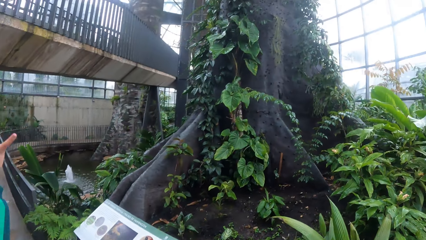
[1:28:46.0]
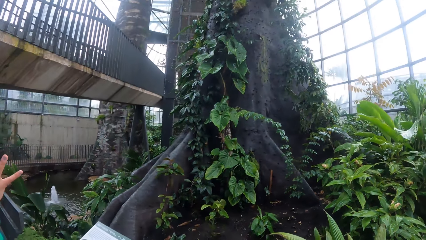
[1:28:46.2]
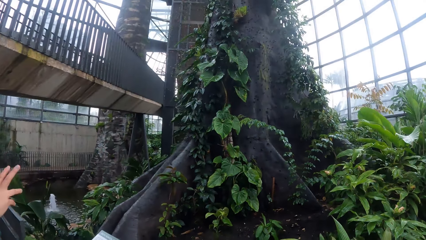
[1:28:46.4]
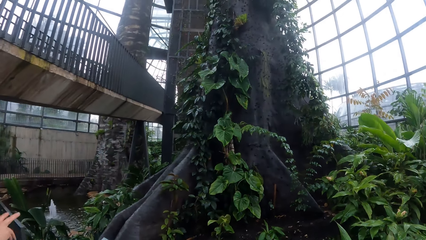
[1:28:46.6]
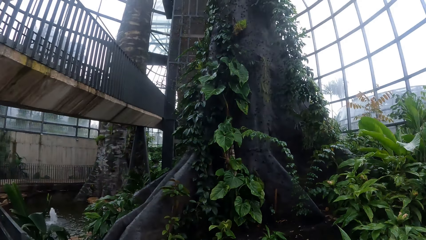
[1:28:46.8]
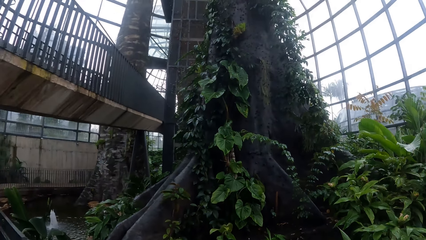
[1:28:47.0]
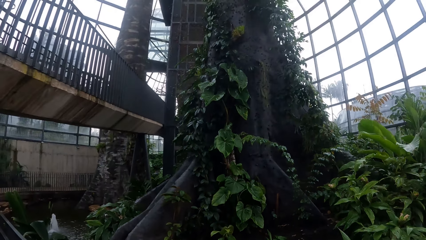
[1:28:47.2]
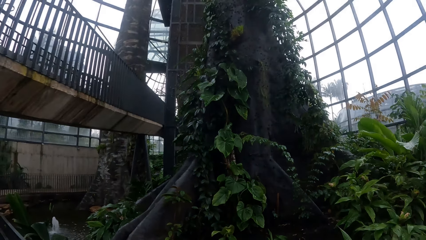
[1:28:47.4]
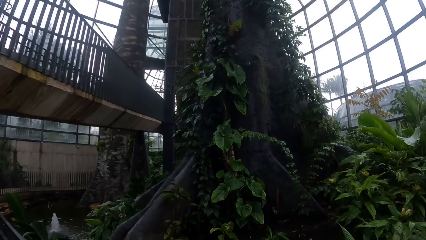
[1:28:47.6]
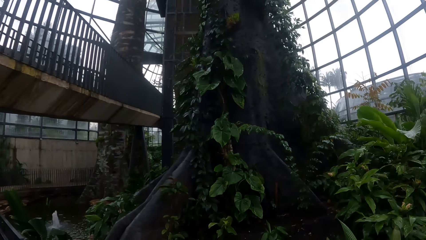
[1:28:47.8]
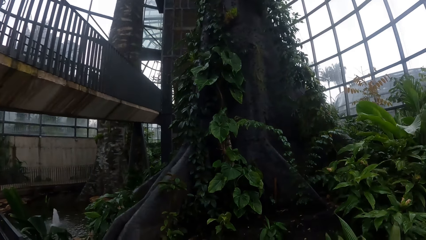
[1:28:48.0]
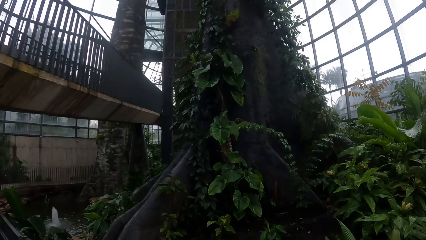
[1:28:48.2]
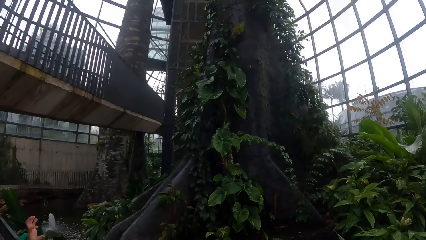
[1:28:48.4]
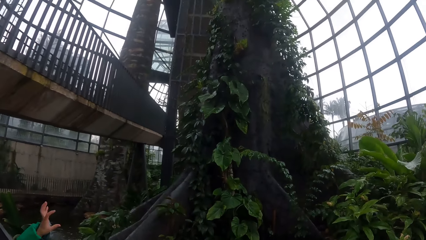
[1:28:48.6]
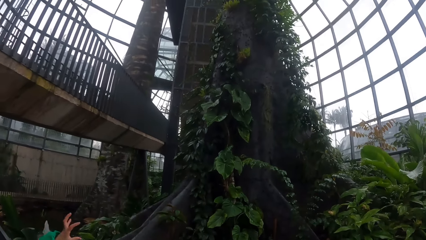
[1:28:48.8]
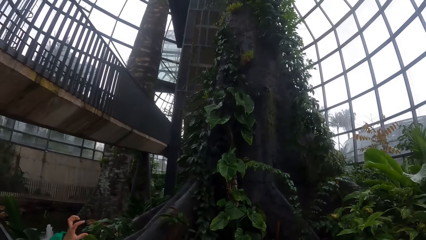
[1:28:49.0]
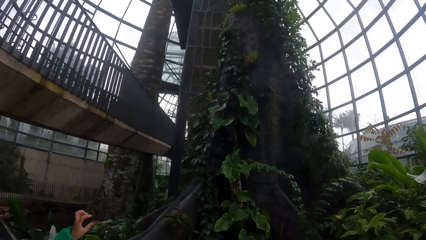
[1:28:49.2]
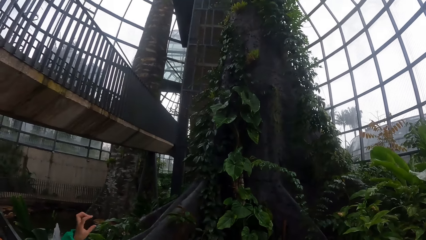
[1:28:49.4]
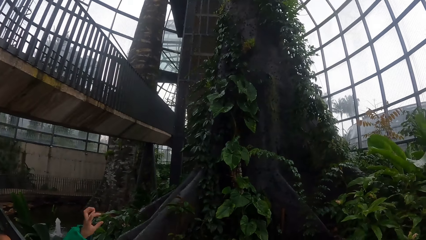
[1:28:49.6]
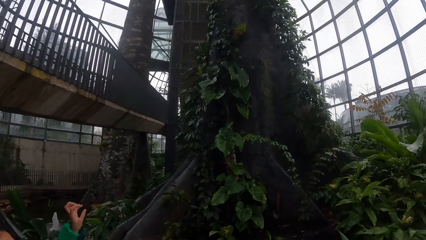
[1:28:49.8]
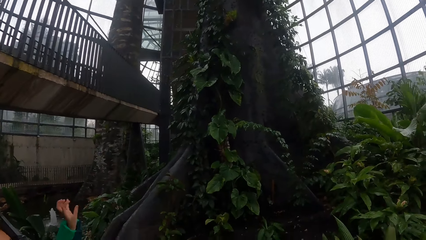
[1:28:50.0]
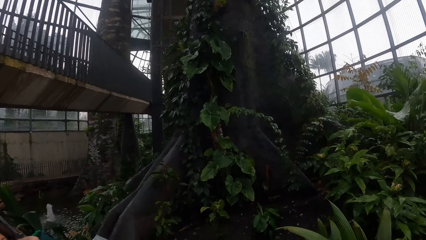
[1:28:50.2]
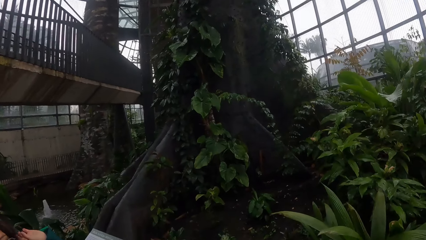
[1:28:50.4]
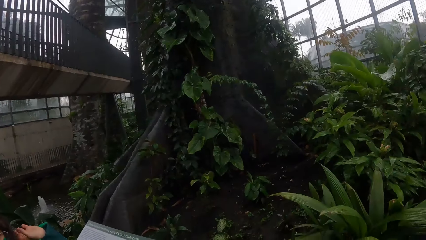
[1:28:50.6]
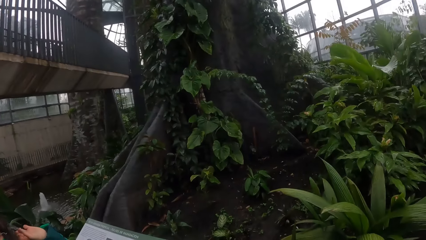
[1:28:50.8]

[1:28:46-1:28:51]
The camera wearer stops to observe plants.

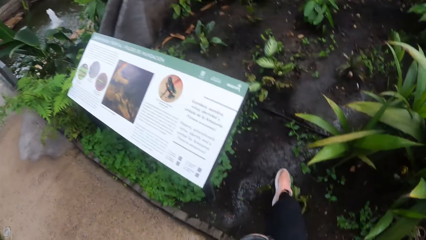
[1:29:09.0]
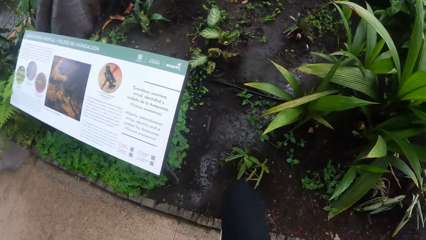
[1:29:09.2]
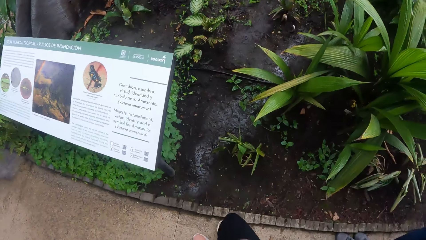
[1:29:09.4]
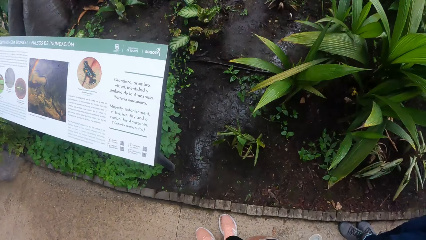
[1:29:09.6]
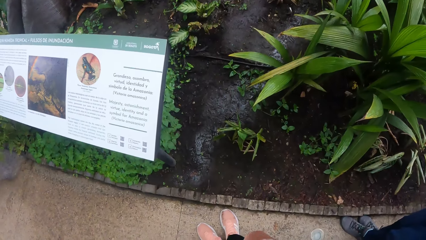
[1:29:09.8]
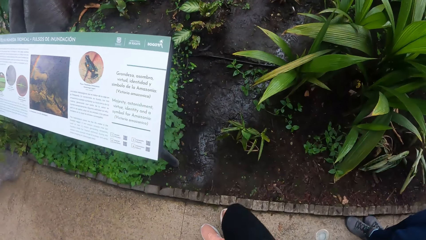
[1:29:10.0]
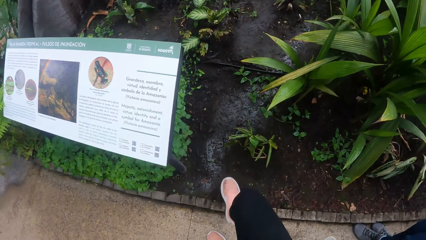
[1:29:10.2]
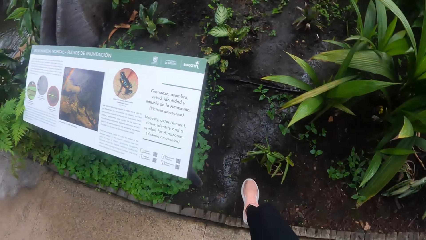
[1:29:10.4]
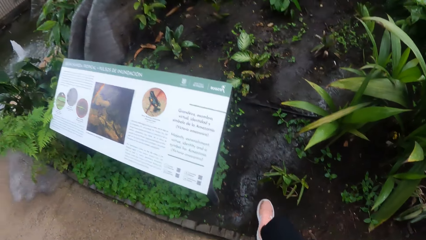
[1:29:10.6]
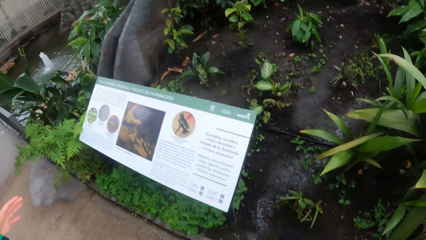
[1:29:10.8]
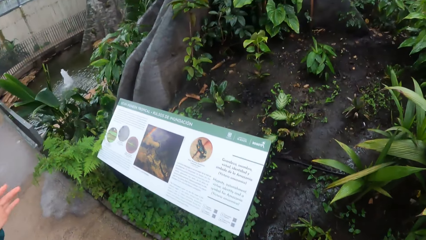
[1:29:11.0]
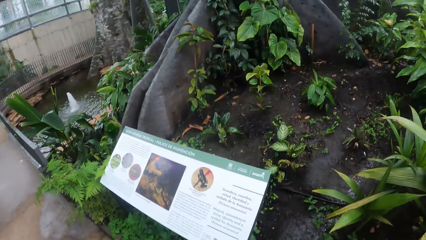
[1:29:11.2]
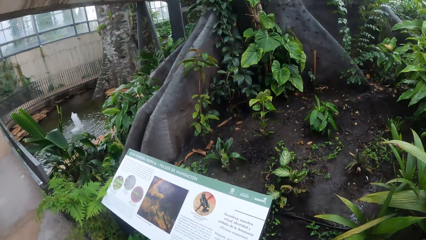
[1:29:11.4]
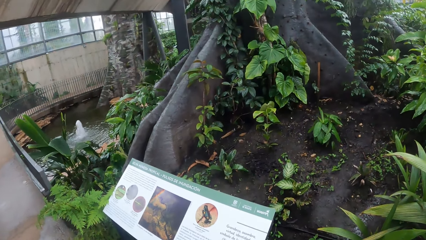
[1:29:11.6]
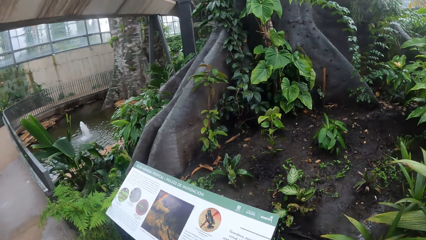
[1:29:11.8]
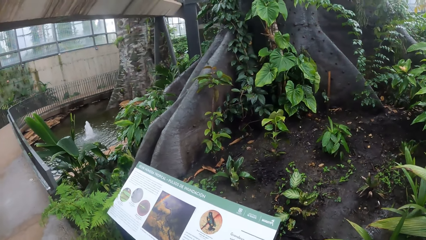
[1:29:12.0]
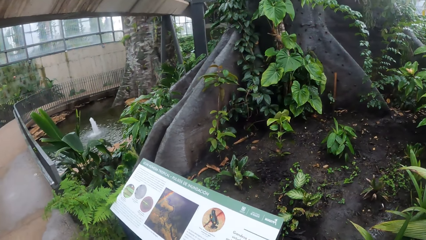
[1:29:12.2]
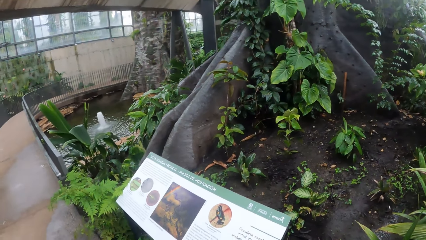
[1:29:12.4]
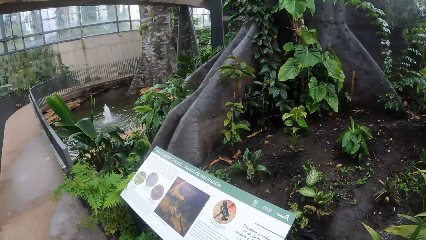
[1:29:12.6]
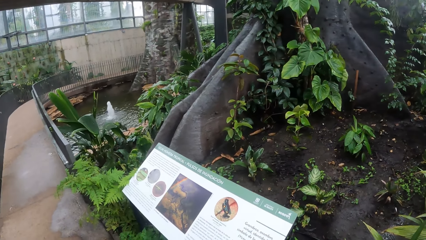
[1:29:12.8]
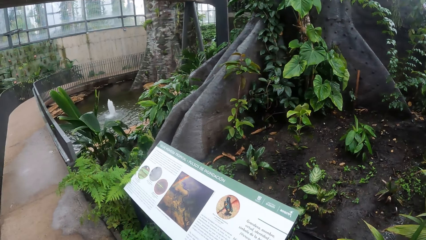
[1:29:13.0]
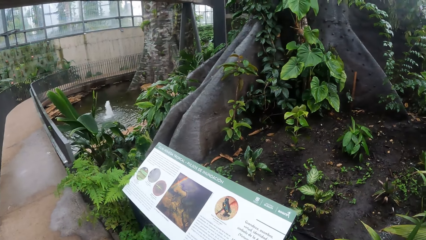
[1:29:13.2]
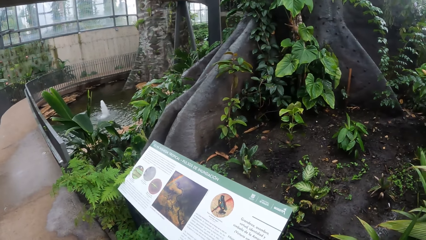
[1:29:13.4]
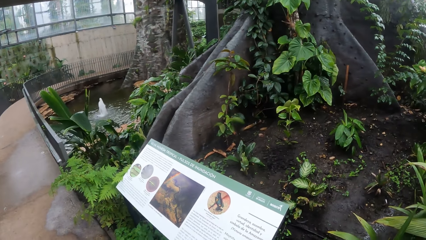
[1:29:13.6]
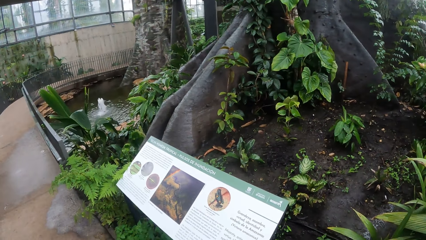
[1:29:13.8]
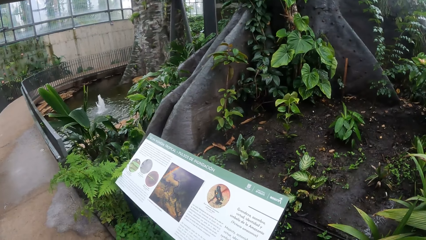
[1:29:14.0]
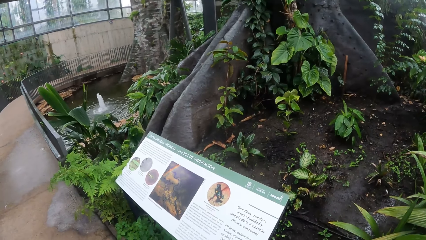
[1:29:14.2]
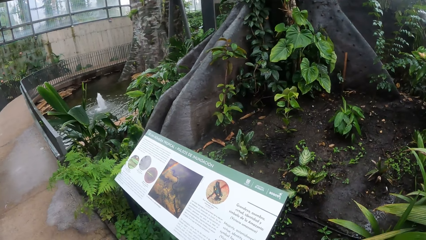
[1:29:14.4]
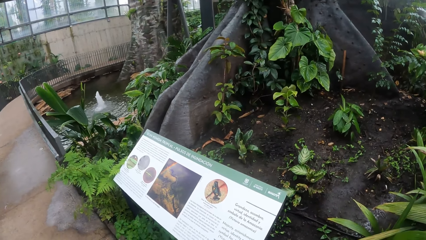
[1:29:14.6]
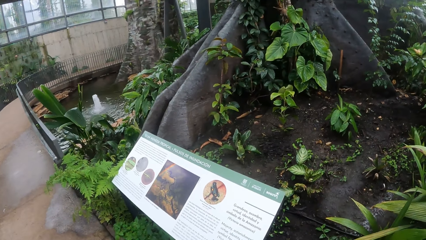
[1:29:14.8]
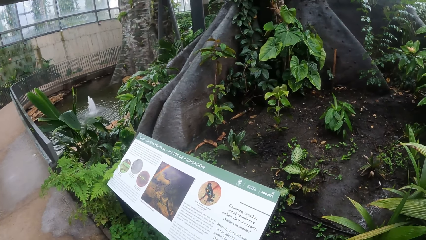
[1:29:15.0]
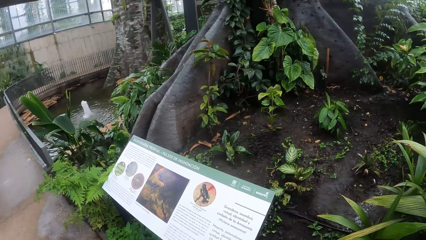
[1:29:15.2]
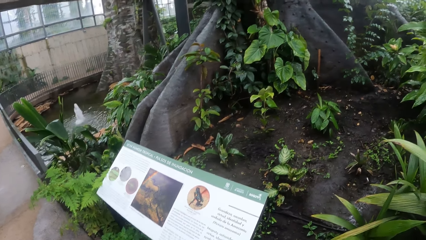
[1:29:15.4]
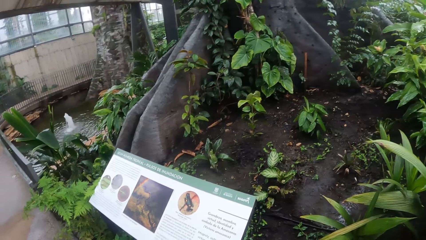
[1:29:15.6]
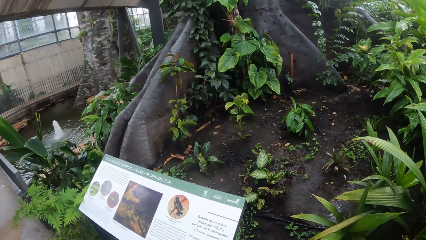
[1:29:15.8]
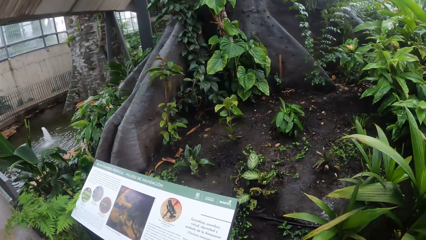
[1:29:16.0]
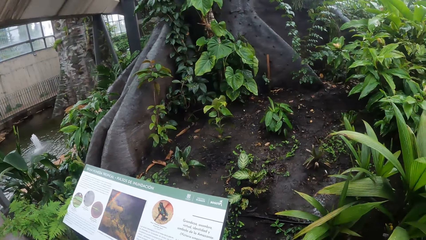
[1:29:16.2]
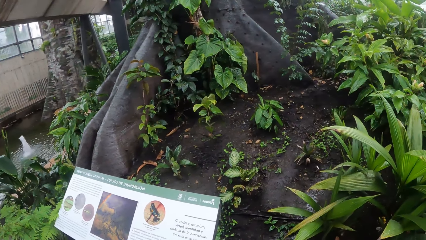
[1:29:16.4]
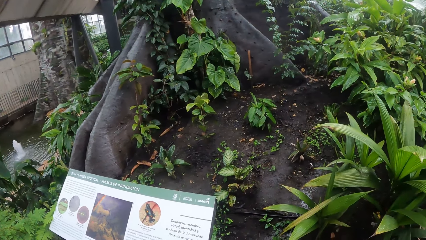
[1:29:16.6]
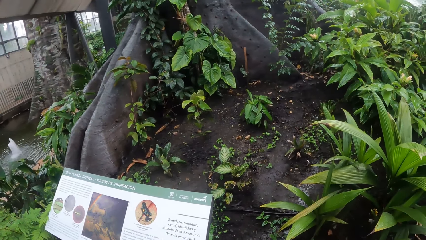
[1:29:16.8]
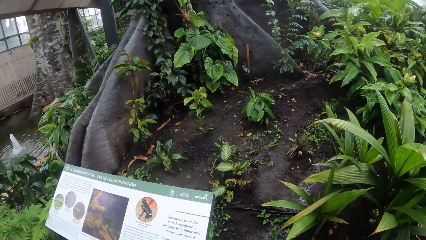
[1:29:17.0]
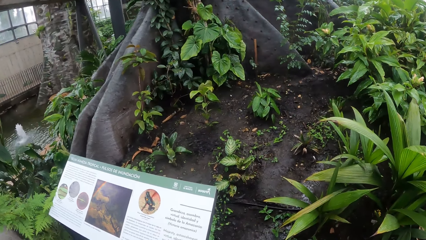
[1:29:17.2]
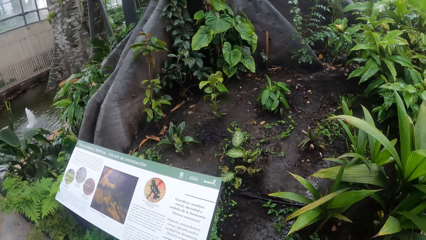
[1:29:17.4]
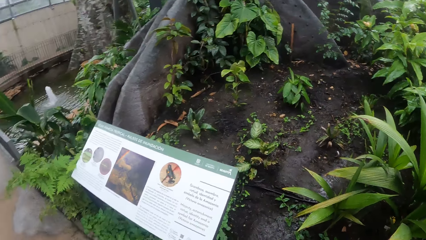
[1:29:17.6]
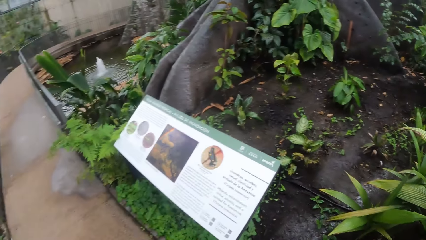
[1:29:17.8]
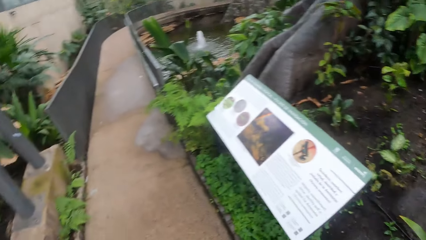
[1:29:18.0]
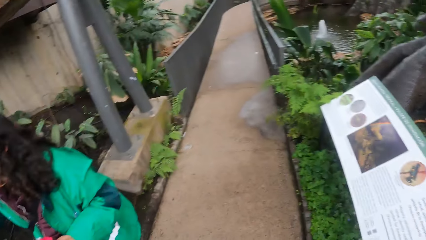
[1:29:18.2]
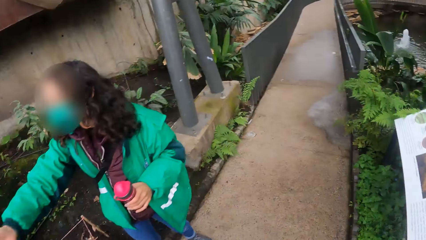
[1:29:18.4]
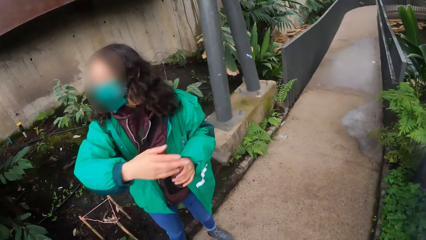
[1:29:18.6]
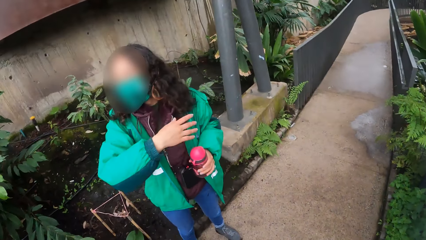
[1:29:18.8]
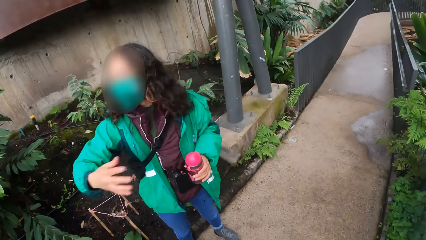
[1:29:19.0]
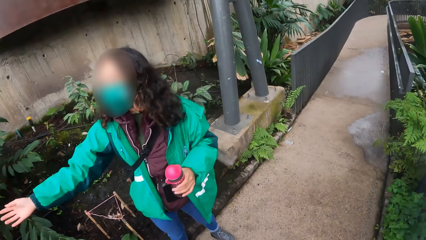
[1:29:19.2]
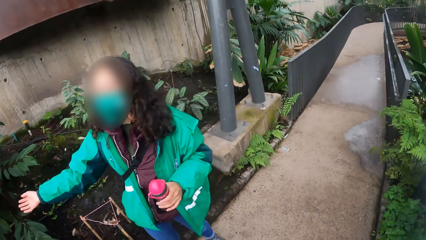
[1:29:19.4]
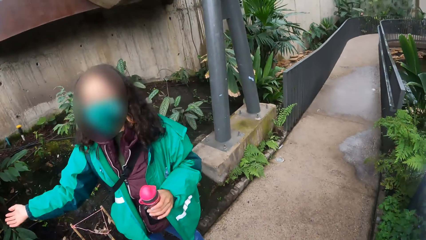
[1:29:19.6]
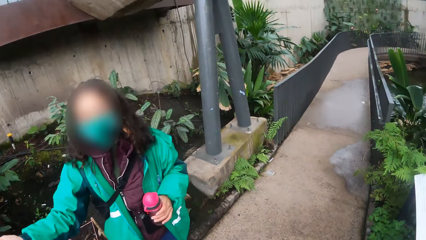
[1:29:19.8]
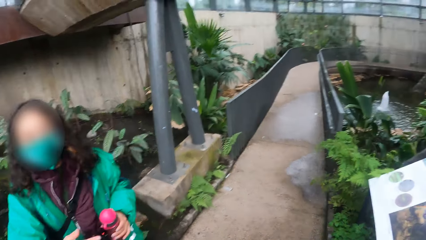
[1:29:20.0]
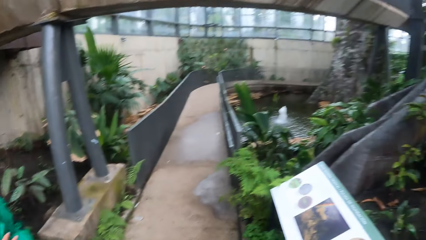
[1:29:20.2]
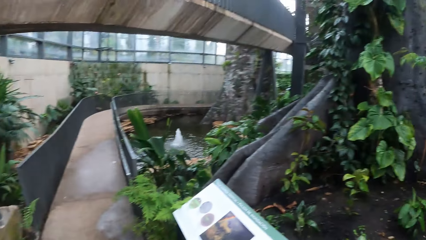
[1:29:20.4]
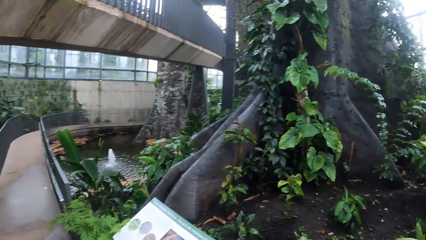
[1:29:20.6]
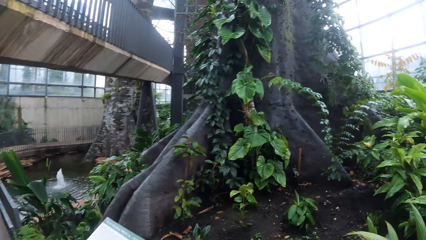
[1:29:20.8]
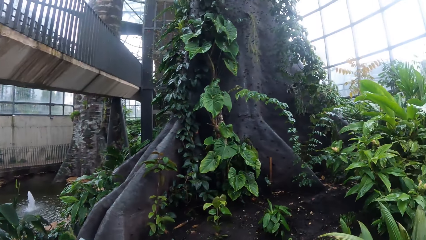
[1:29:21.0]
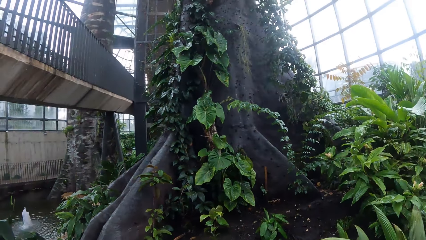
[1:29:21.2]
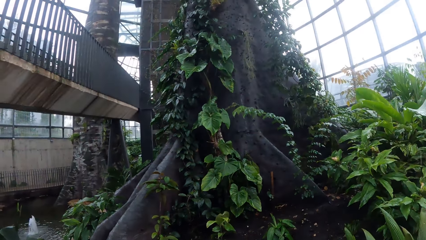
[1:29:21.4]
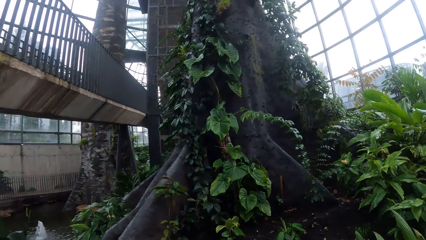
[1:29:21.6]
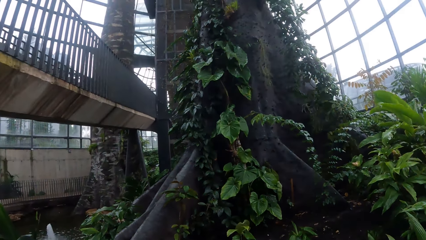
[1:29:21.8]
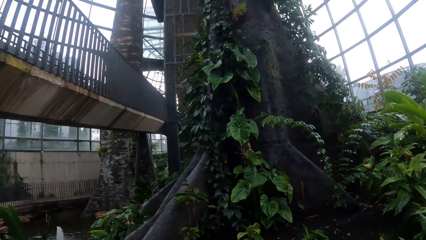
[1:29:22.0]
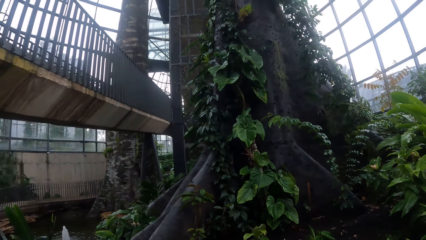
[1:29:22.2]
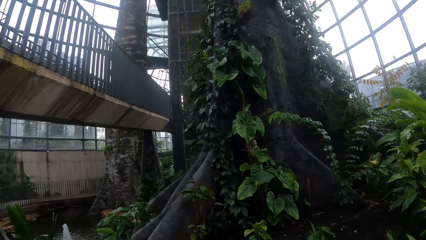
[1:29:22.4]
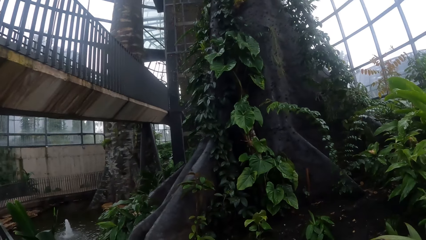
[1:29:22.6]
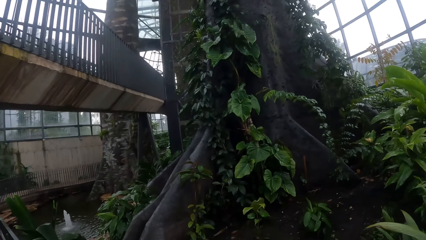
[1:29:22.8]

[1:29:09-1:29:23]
The camera wearer steps his right leg on the soil. He looks around.
